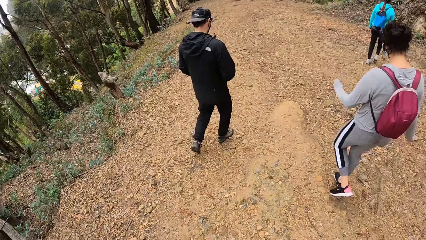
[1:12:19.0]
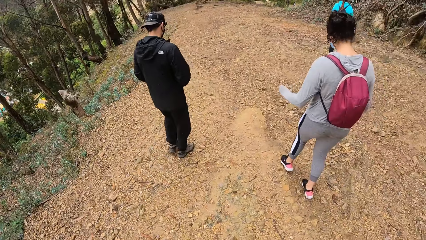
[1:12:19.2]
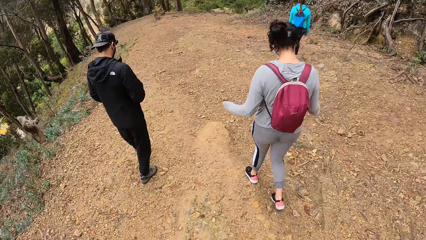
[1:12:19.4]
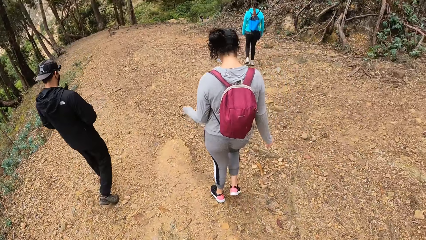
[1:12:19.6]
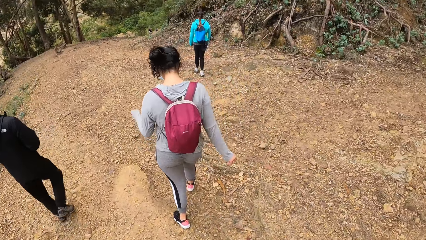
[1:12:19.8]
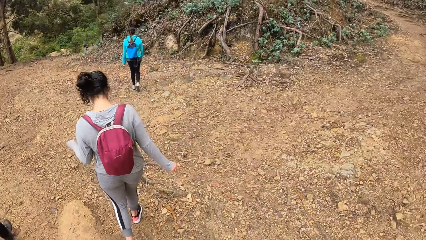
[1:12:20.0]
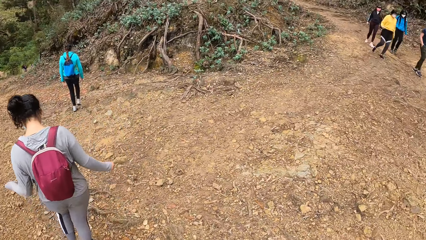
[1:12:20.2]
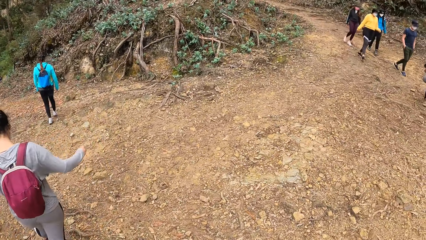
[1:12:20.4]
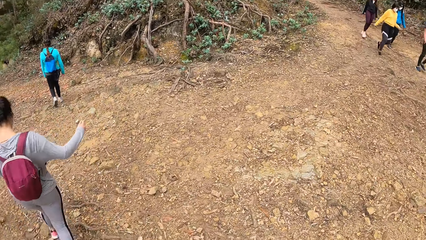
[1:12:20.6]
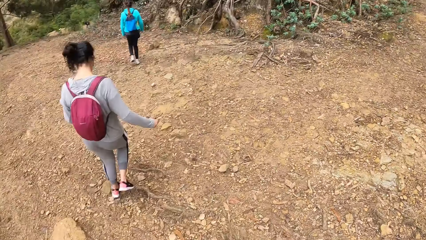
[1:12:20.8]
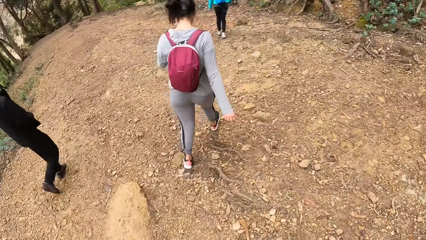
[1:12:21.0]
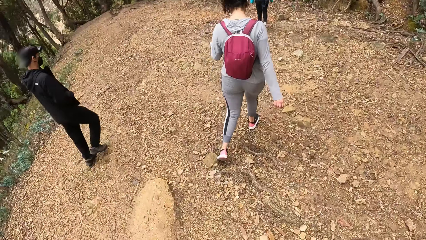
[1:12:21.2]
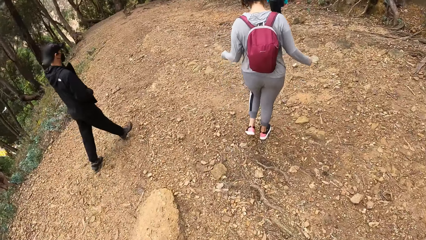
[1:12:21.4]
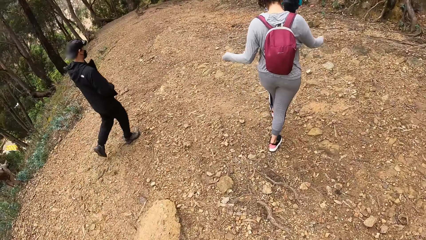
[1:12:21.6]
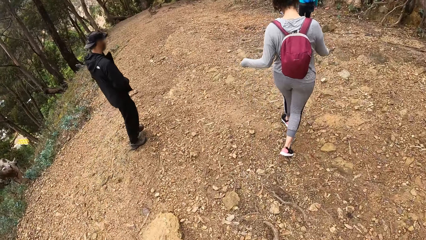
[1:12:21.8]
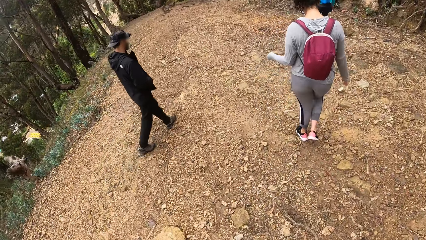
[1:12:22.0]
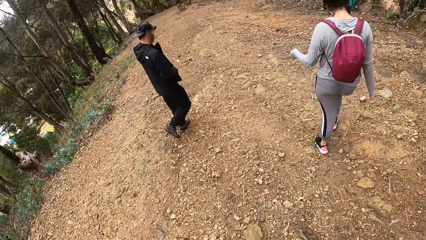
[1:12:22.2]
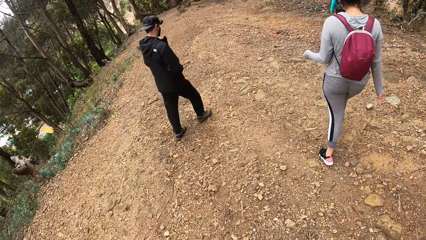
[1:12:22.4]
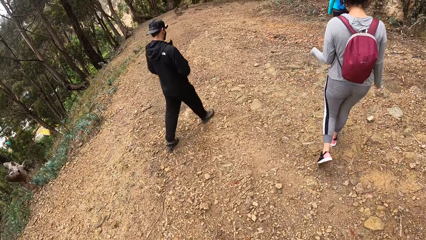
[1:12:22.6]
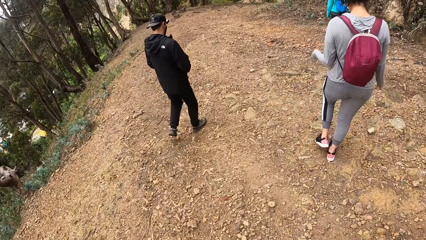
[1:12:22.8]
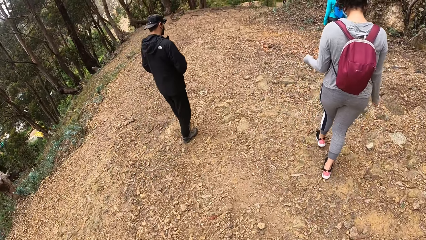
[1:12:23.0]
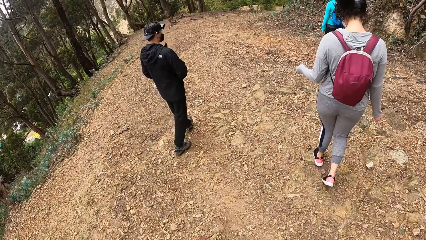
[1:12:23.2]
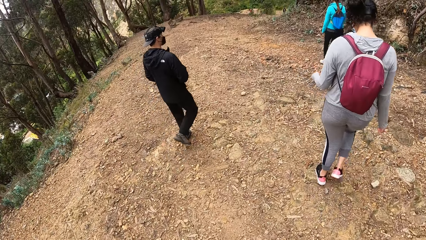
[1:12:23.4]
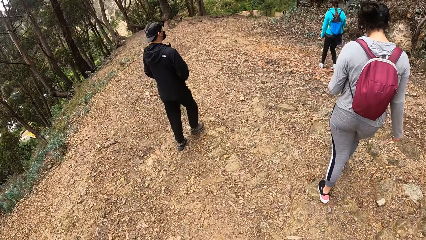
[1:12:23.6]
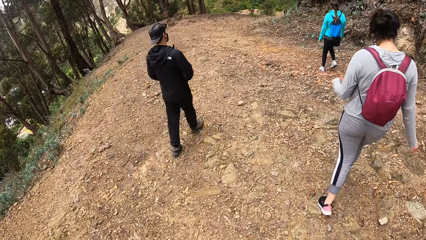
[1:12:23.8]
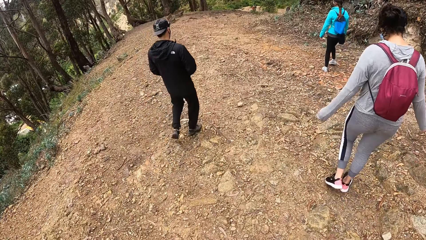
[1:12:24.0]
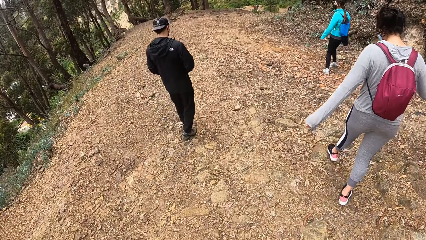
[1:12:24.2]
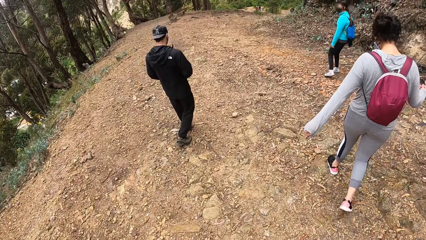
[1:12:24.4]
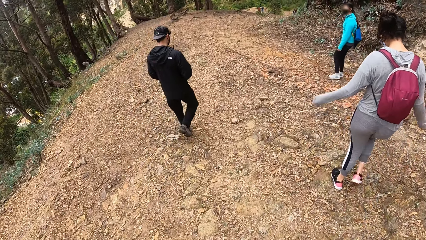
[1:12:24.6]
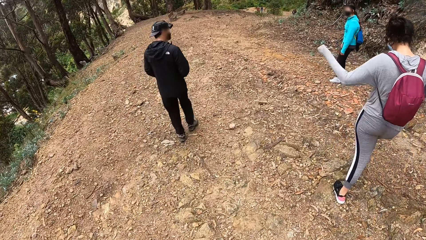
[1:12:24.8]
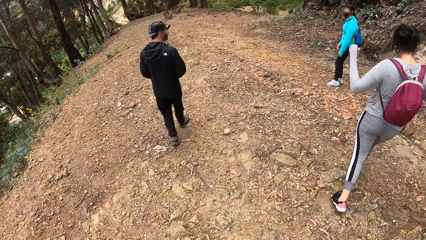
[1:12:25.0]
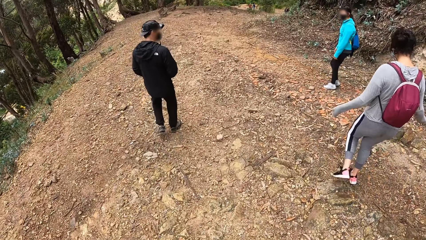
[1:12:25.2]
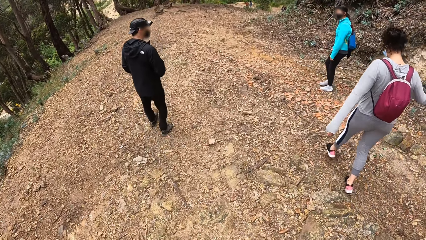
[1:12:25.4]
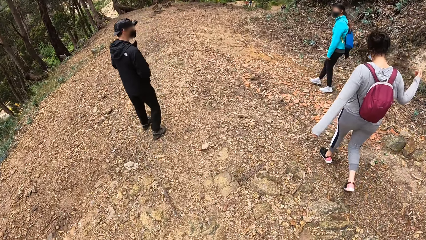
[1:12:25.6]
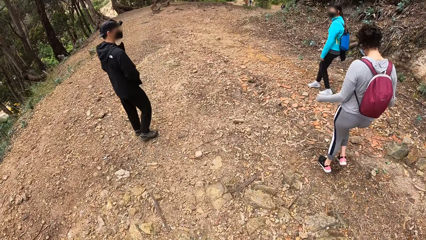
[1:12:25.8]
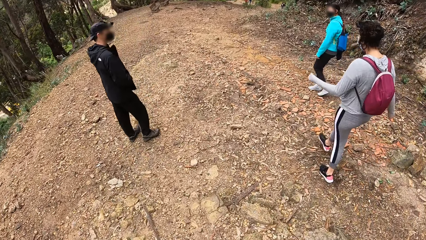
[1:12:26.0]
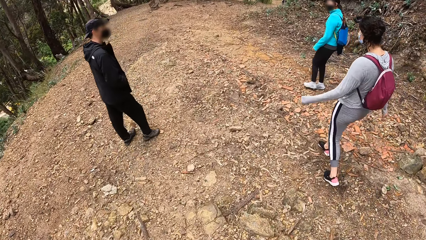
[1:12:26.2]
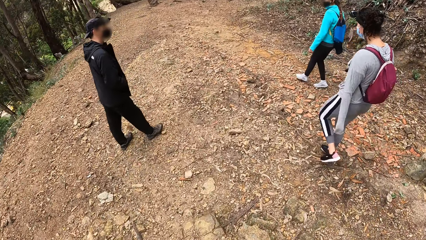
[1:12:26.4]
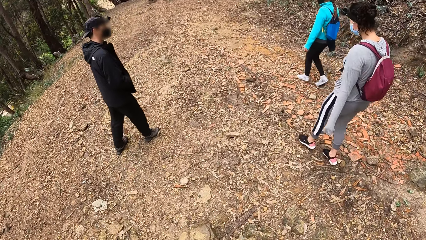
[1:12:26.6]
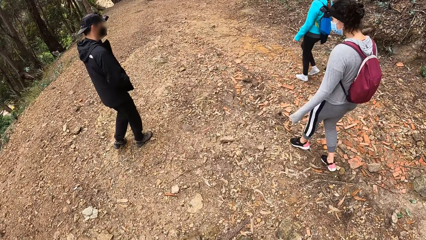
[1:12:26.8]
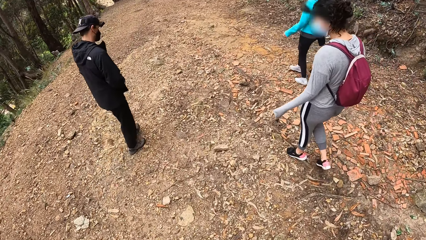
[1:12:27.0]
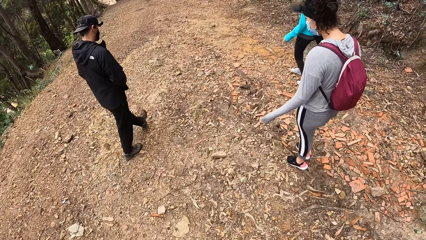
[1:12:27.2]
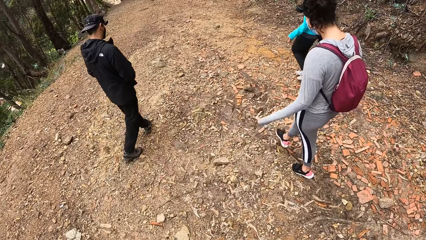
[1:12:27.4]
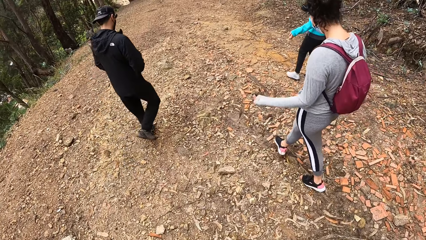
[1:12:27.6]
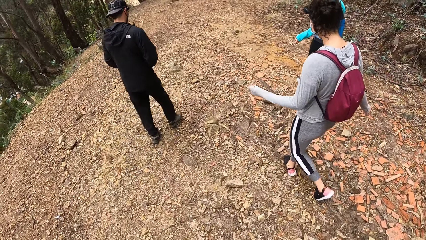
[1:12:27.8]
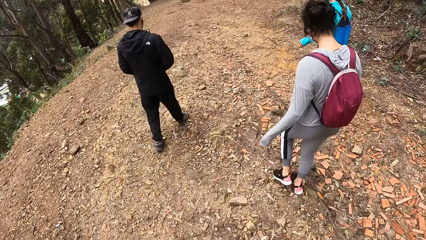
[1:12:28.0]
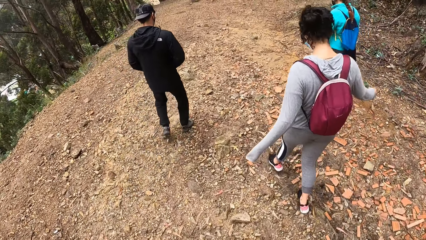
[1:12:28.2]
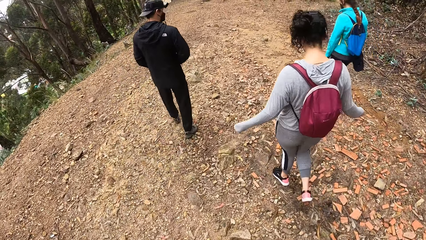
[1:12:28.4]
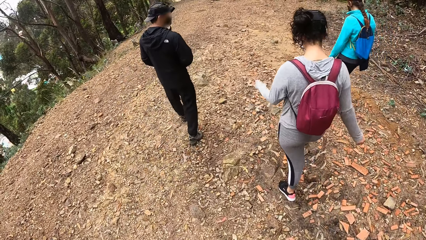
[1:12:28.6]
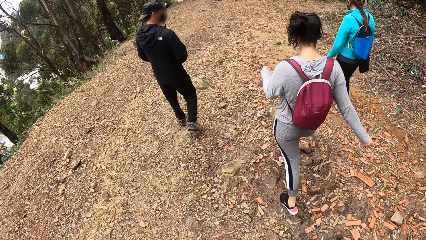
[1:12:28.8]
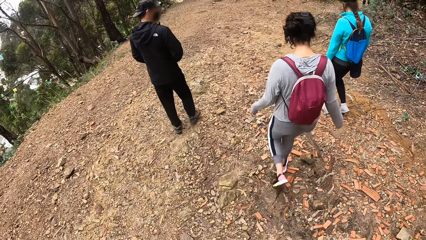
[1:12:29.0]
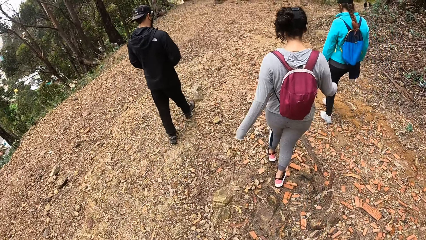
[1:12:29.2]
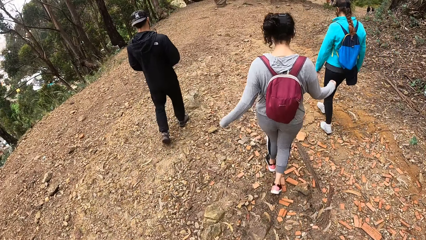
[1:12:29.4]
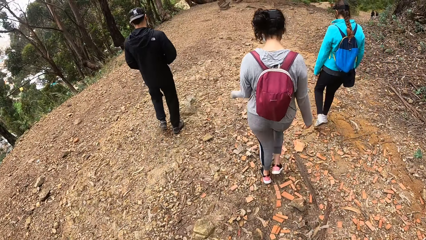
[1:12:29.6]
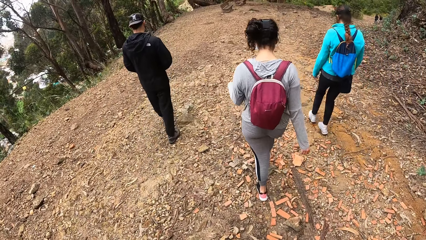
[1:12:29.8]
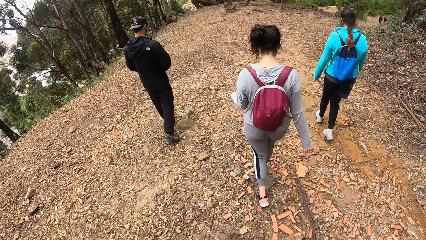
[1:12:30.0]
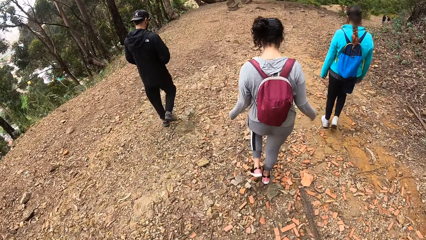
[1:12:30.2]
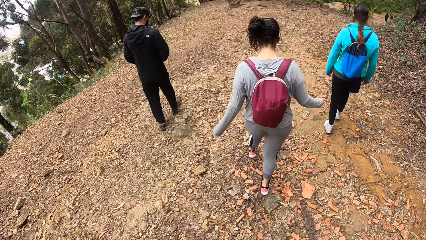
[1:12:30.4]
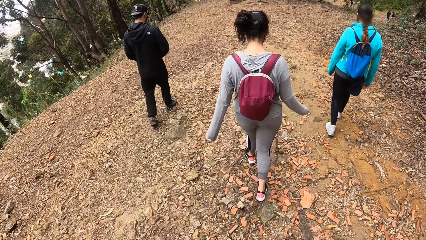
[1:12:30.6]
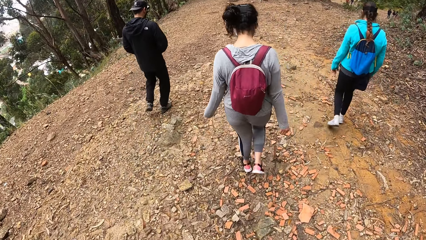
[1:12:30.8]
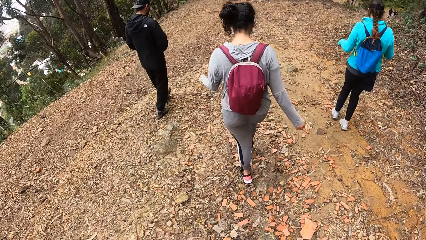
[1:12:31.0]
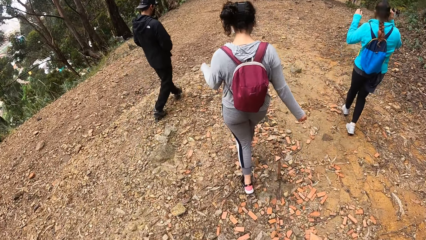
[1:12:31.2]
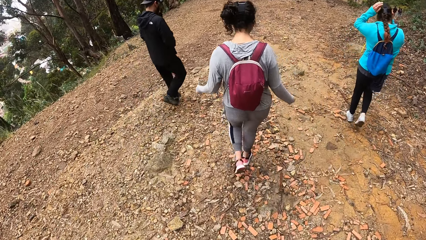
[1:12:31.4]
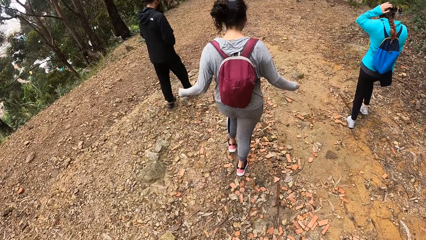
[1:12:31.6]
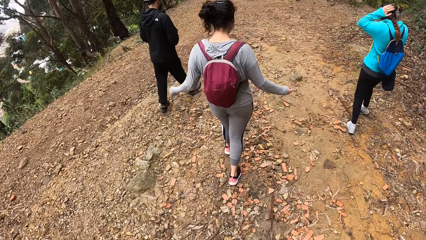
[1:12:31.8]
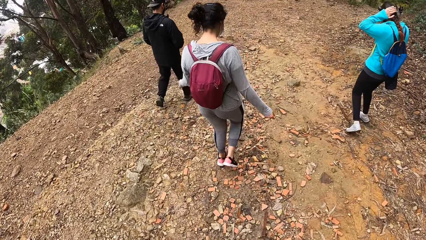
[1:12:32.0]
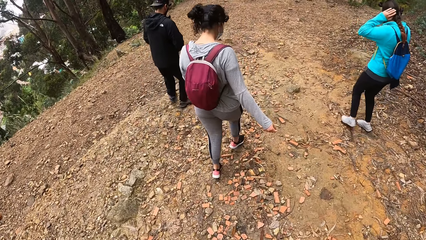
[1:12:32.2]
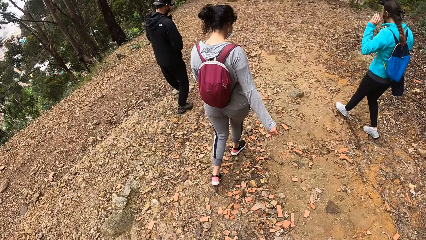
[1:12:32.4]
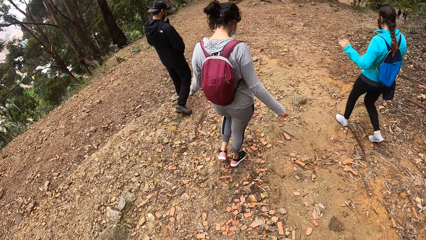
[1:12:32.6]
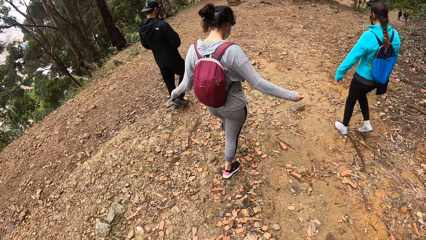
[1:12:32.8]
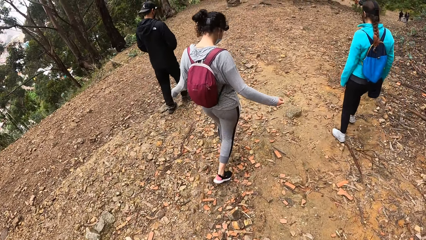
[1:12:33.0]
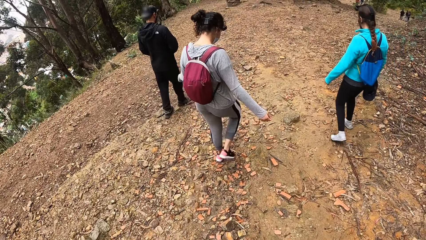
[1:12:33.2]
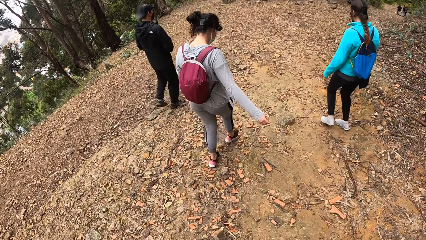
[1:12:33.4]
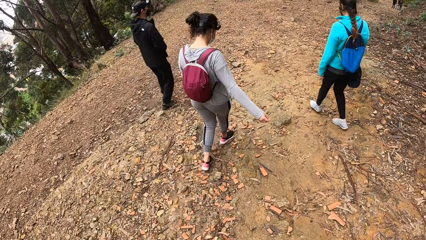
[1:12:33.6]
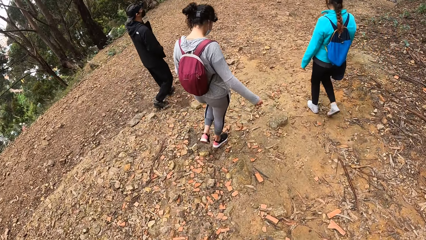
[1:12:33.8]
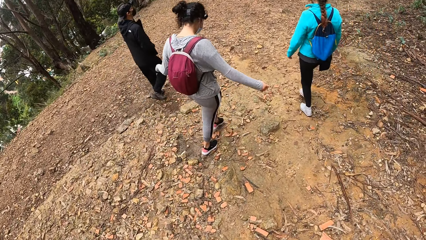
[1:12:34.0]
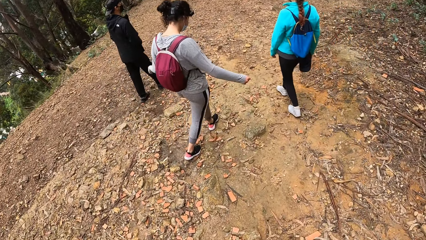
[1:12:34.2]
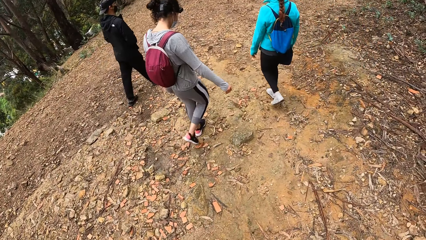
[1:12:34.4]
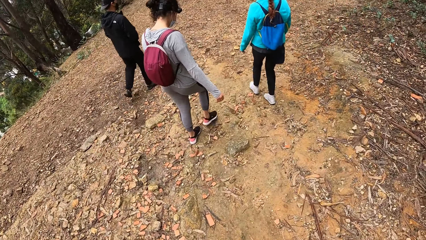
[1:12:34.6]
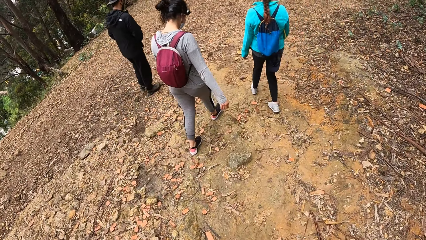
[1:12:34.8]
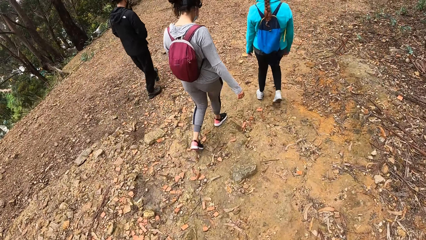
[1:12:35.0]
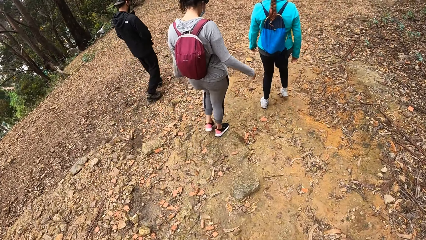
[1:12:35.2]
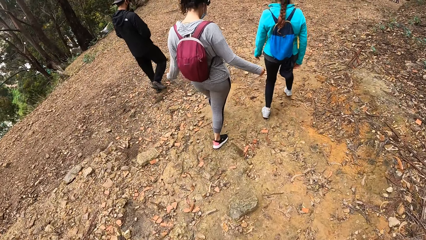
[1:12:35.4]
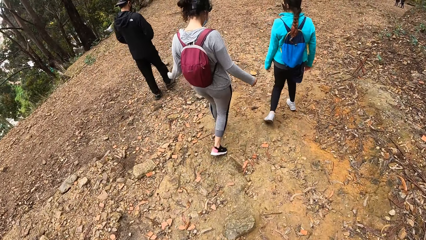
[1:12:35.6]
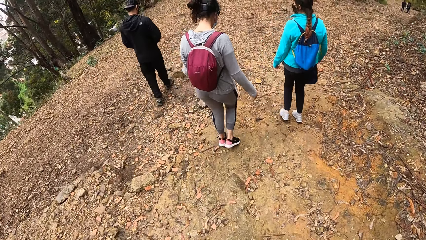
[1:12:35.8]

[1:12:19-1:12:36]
The camera wearer turns towards a woman, another woman, a third woman and a man behind him. They are looking around. Another woman touches her hair with both hands.
